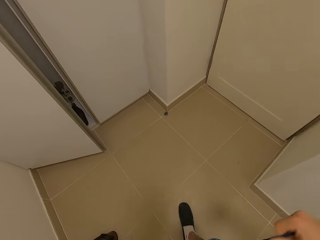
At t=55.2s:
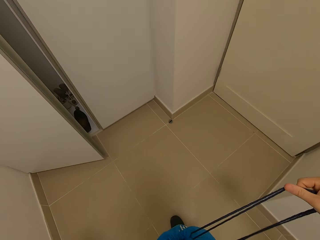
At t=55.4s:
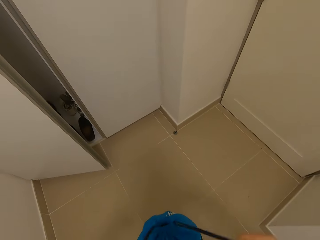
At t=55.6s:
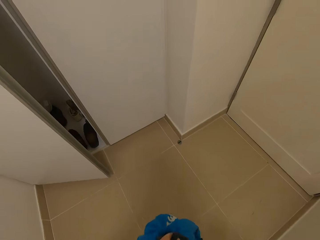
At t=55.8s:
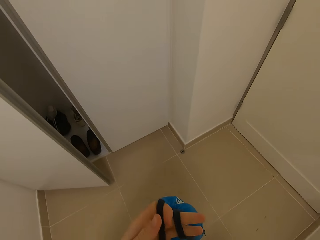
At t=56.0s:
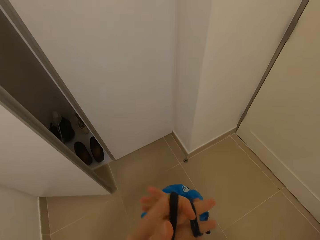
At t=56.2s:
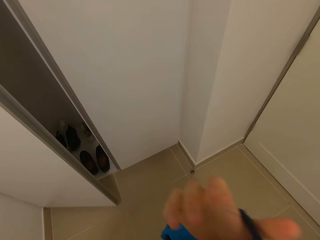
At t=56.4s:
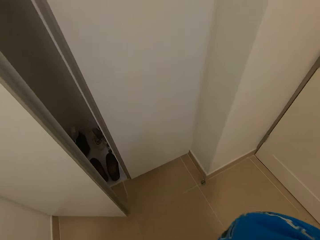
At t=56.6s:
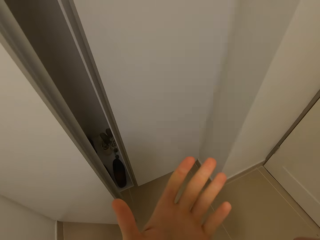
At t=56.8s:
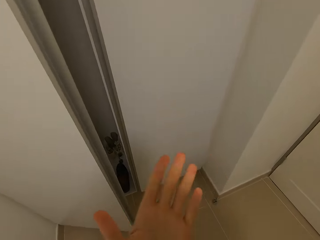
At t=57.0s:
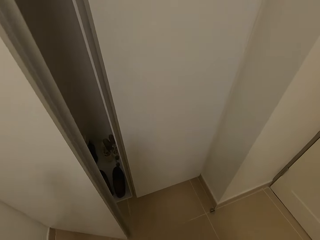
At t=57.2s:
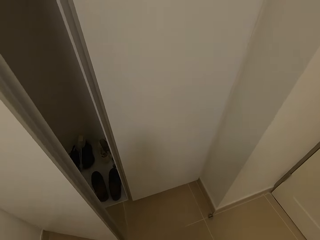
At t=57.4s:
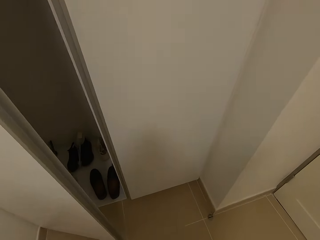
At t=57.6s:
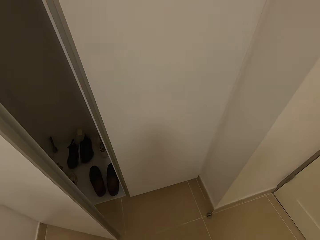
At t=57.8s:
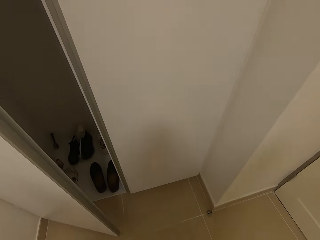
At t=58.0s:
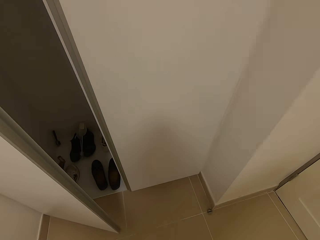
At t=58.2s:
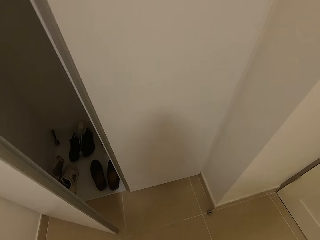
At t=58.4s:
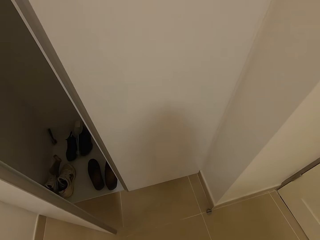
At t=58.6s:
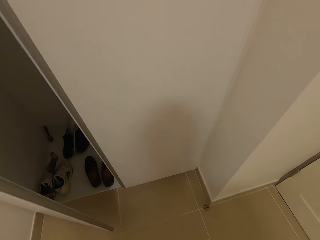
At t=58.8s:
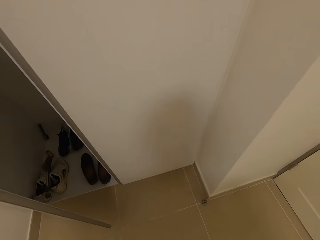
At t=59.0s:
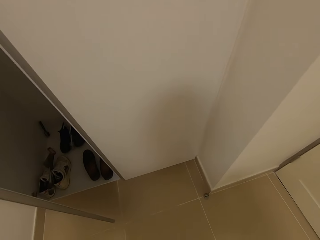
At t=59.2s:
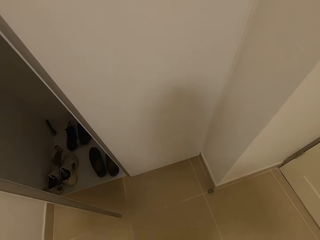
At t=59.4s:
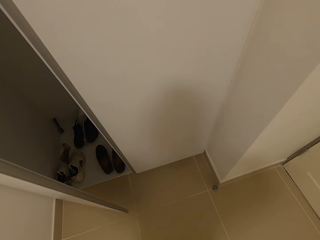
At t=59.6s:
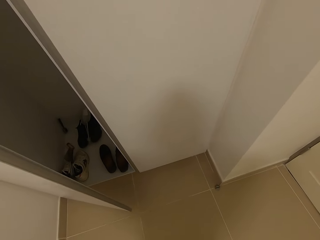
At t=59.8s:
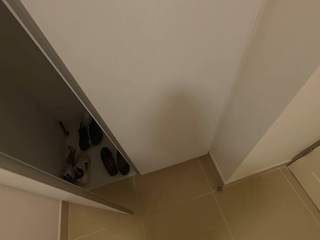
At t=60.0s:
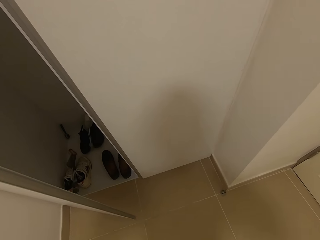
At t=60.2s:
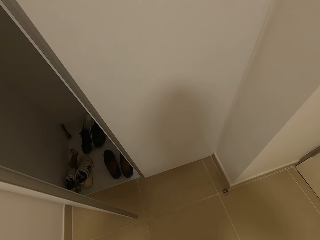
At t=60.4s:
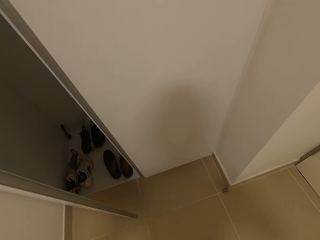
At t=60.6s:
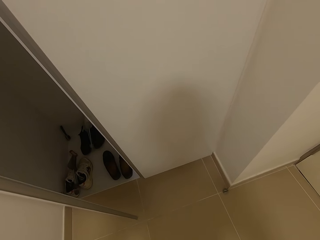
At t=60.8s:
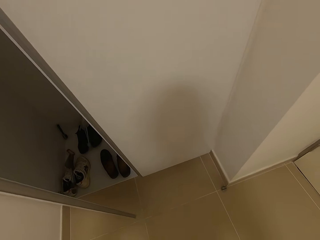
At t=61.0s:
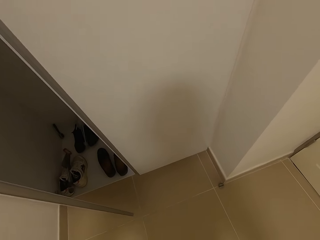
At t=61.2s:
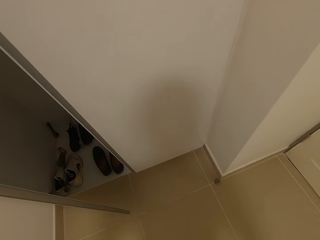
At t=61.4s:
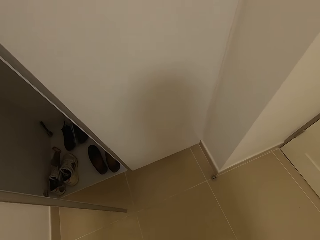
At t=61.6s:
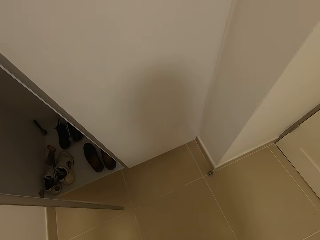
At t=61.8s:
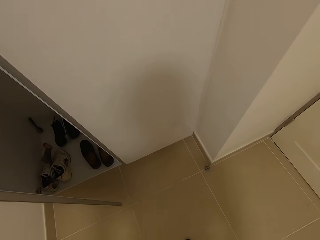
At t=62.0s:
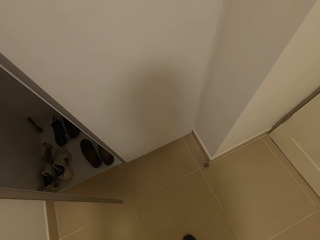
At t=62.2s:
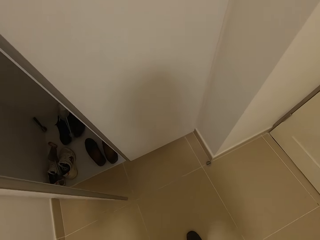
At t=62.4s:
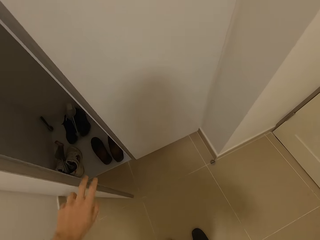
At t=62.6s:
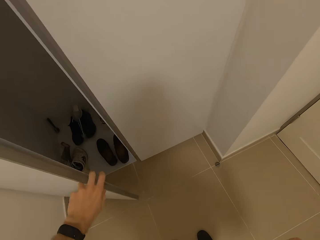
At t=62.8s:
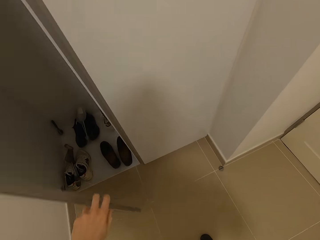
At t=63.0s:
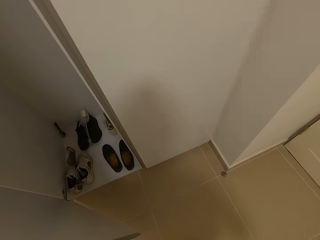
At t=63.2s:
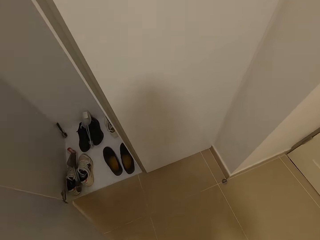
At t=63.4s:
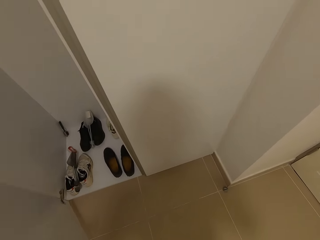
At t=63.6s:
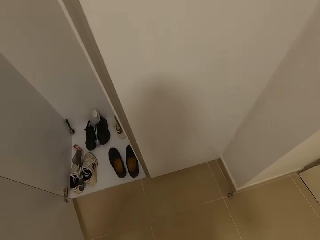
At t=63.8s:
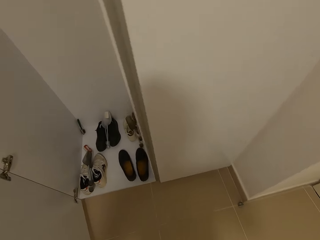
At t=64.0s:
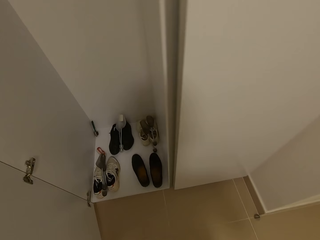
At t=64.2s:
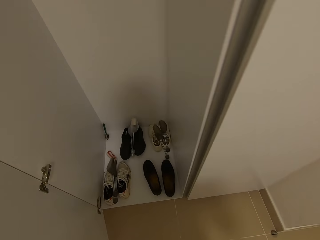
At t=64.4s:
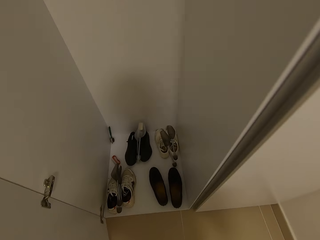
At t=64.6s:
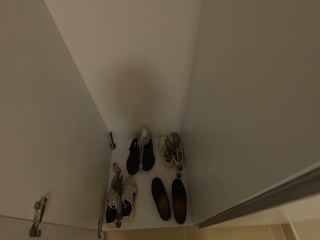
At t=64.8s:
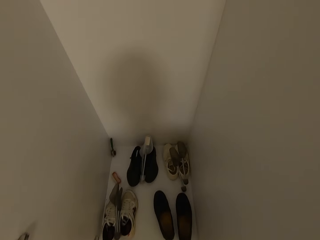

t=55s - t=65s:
The camera wearer walks around the house. He checks his hand. He looks around the shoe cabinet. He opens the shoe cabinet door.

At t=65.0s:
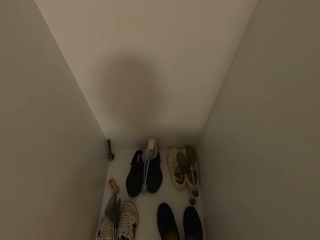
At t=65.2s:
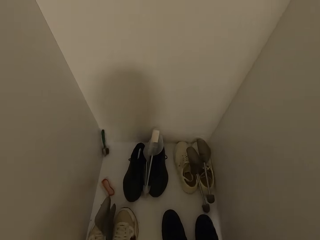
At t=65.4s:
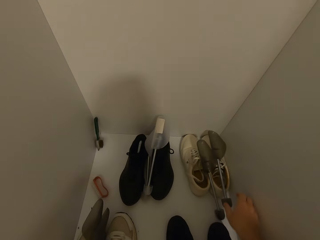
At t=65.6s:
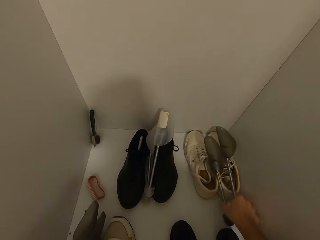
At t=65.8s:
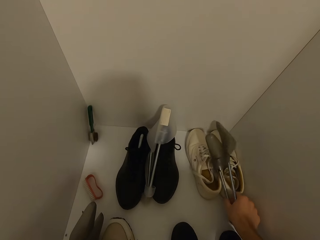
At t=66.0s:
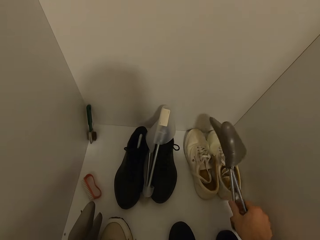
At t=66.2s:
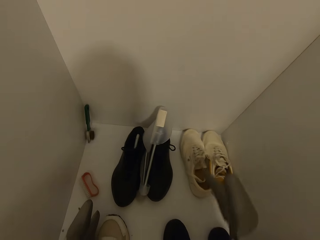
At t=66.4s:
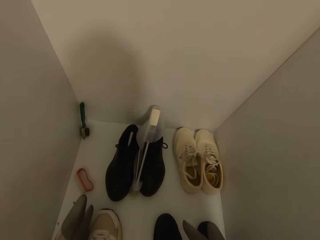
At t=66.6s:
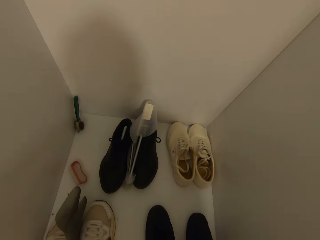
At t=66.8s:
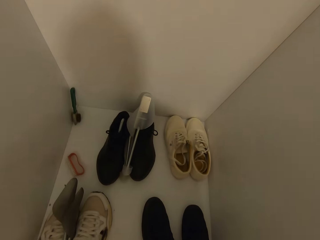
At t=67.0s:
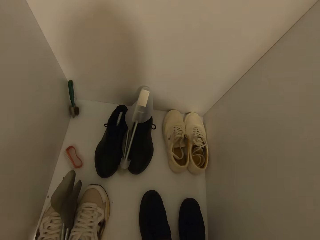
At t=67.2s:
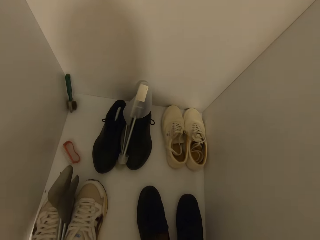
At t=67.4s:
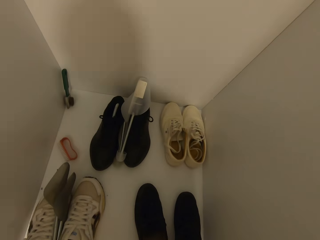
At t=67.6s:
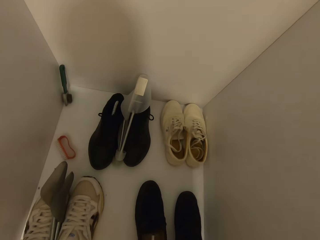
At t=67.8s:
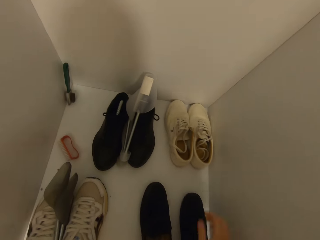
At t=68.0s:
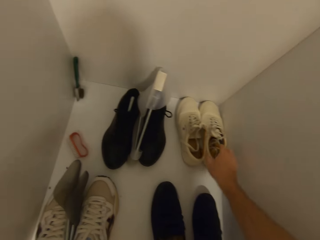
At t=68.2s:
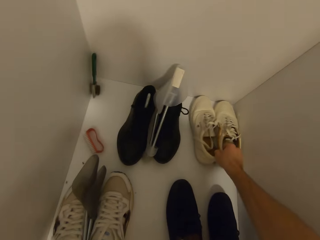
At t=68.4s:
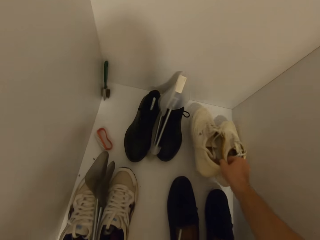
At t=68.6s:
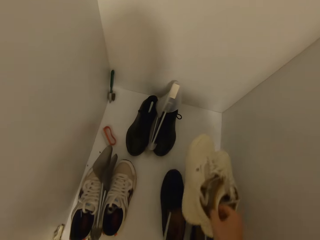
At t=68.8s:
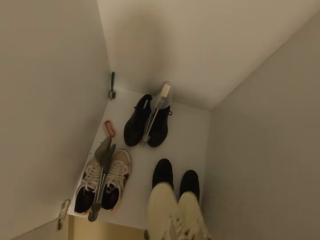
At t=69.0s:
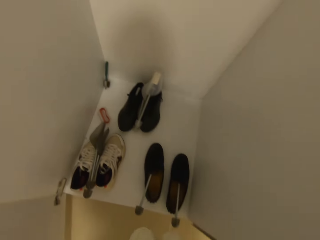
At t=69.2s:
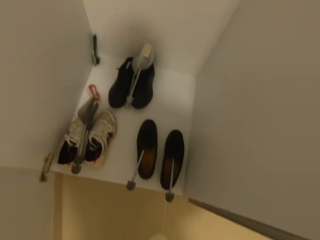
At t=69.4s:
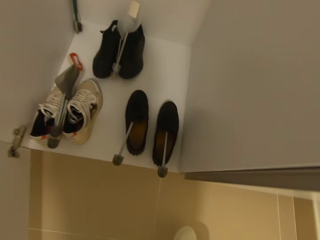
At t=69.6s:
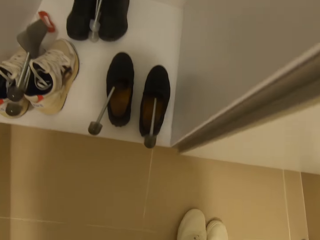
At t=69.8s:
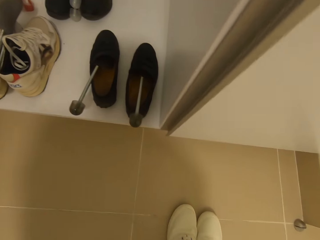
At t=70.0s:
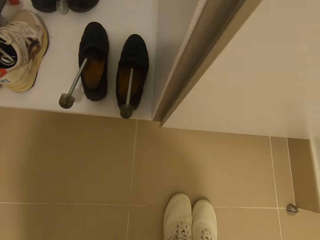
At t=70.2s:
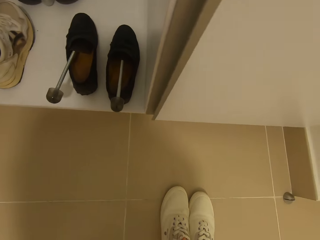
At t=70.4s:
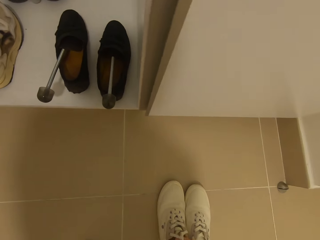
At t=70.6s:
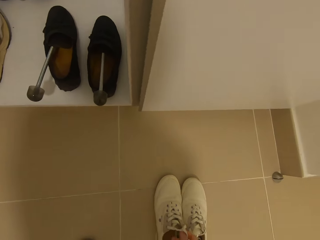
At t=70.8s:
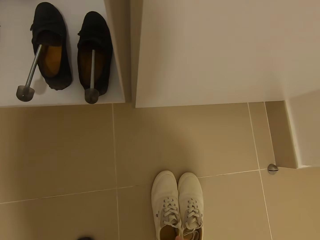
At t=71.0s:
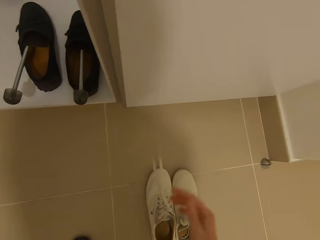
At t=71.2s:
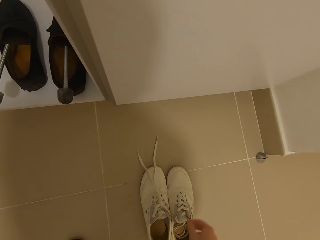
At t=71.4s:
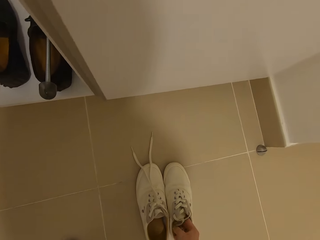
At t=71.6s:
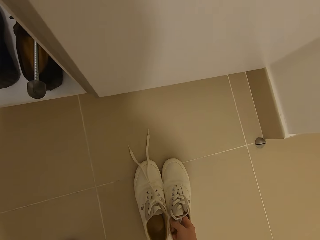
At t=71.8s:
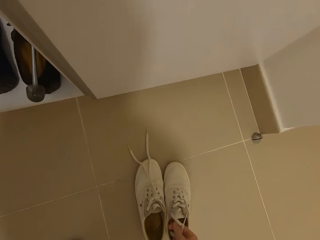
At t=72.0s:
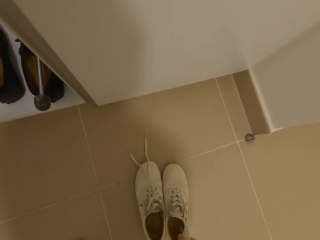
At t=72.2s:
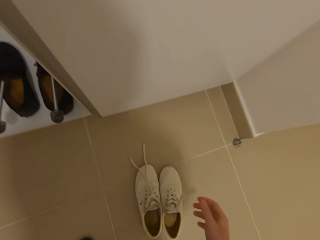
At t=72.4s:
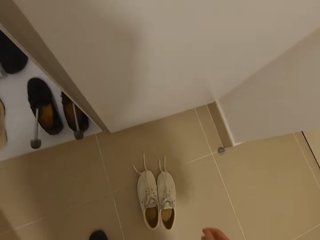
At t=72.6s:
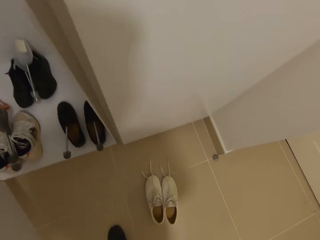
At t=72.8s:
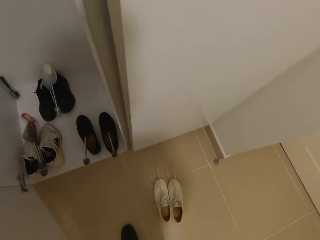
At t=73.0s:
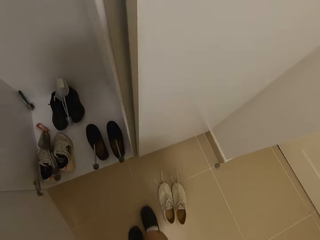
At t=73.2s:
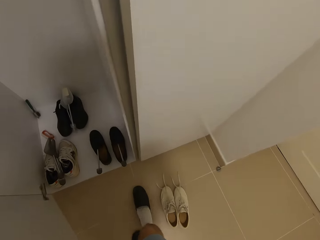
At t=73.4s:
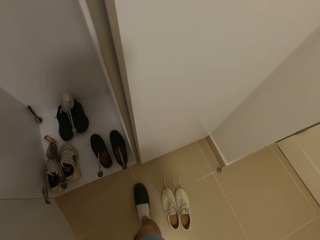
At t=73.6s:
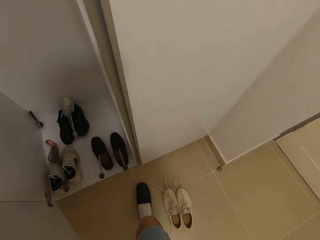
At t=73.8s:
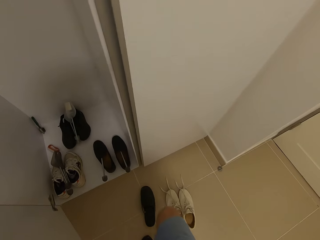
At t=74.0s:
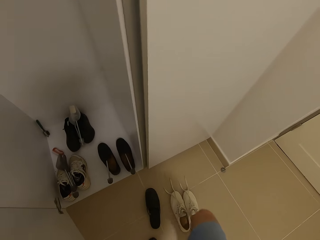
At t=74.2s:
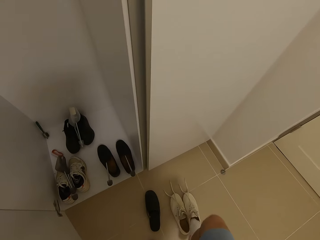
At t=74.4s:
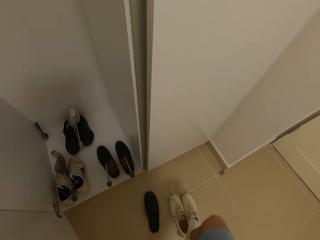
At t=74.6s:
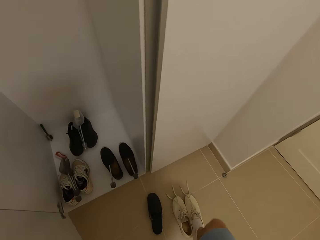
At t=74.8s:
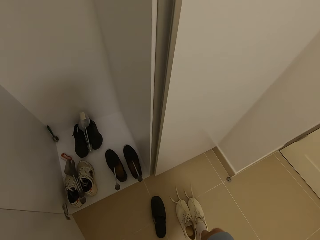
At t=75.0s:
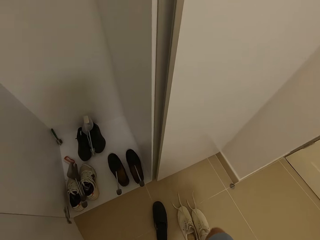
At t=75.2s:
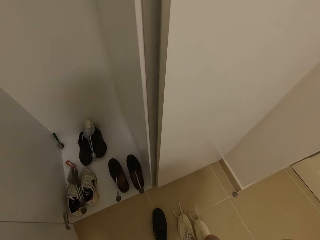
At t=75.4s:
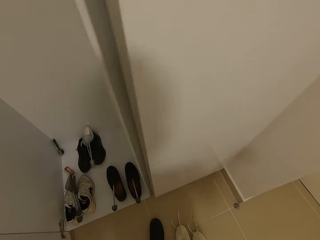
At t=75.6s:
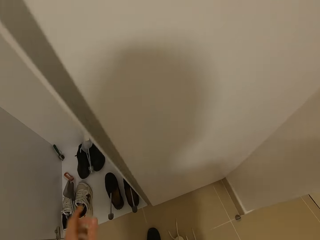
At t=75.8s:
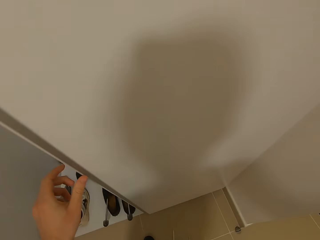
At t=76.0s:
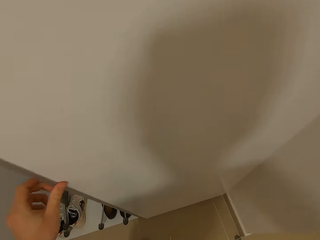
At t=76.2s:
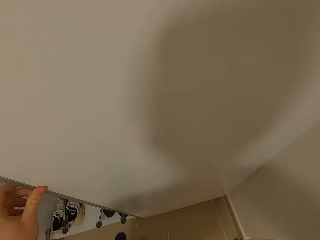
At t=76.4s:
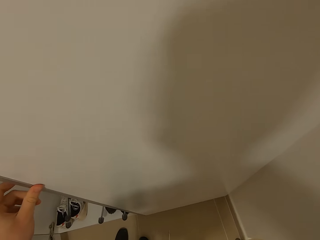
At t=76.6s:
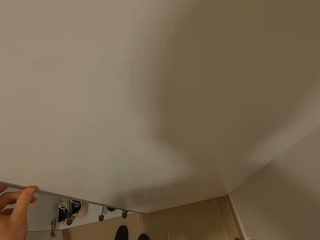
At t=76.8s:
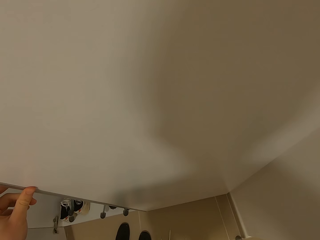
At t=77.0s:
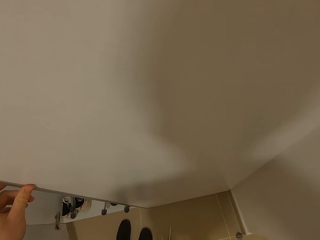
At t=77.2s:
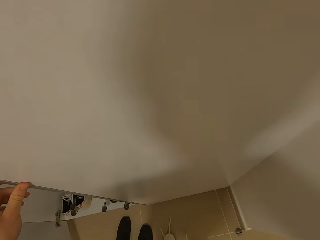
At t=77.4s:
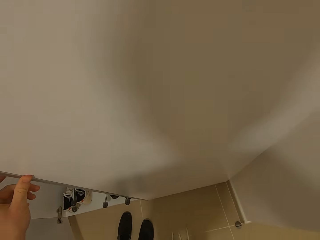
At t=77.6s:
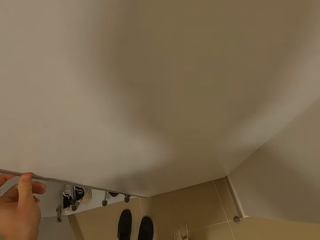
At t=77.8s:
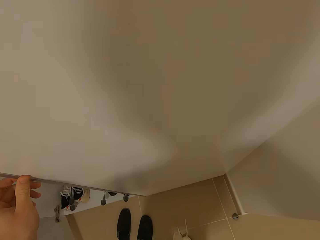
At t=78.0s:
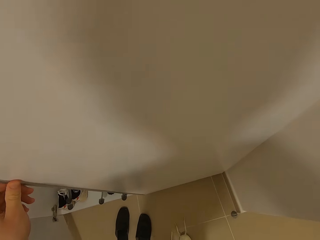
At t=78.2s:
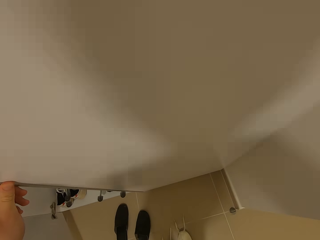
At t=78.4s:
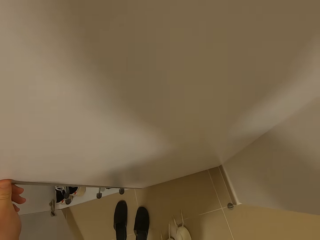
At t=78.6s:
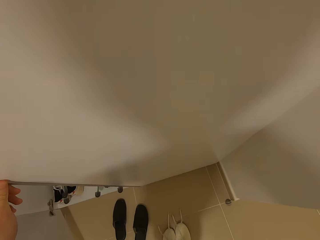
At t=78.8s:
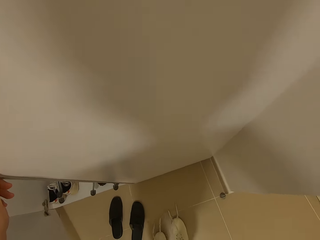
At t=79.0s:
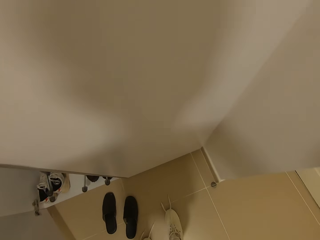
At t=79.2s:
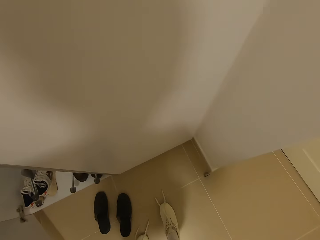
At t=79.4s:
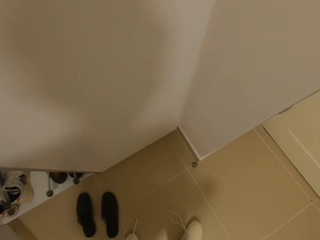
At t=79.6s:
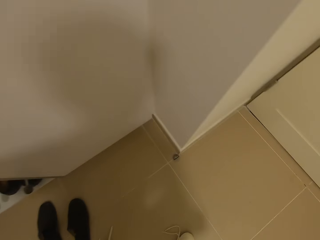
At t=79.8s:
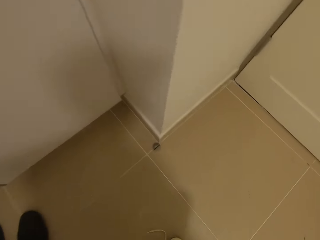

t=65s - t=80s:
The camera wearer bends down. He picks up something from the shoes. He checks the shoes. He picks up the shoes from the floor. He puts the shoes on the floor. He moves the shoe laces. He stands up. He removes the slippers or shoe on his foot. He puts on the shoes. He holds the wall. He wears the shoes.
